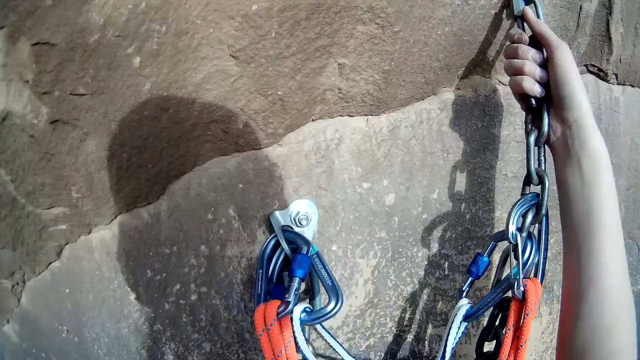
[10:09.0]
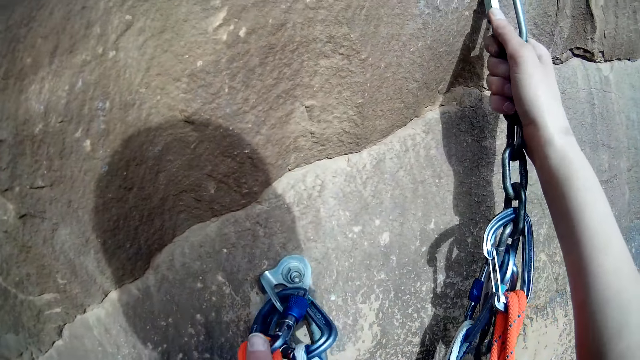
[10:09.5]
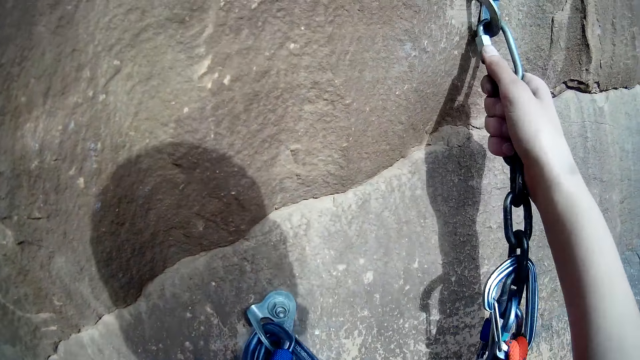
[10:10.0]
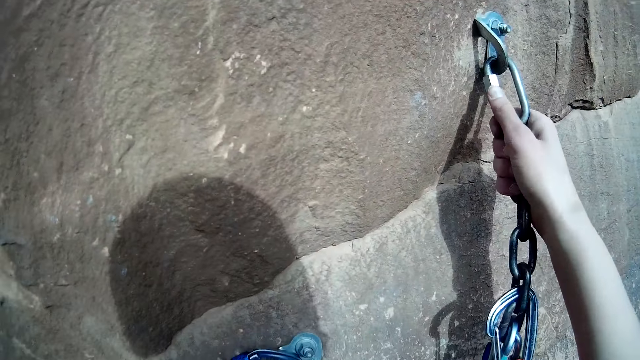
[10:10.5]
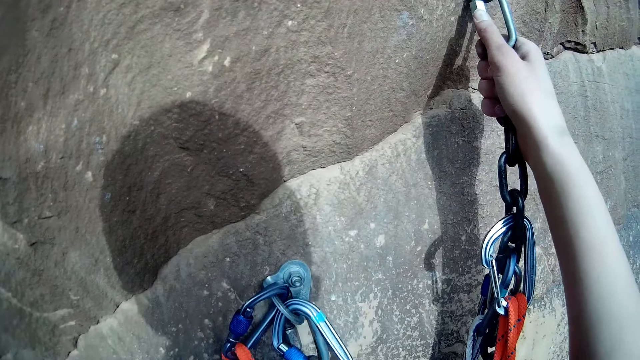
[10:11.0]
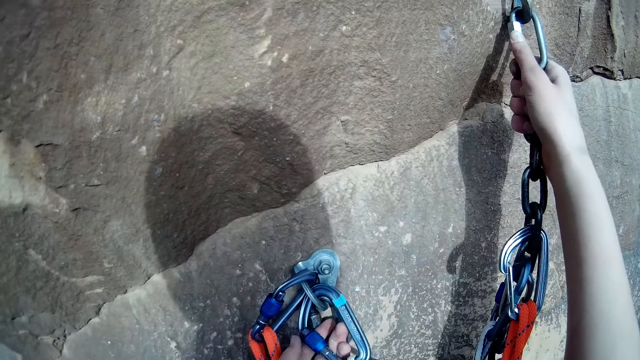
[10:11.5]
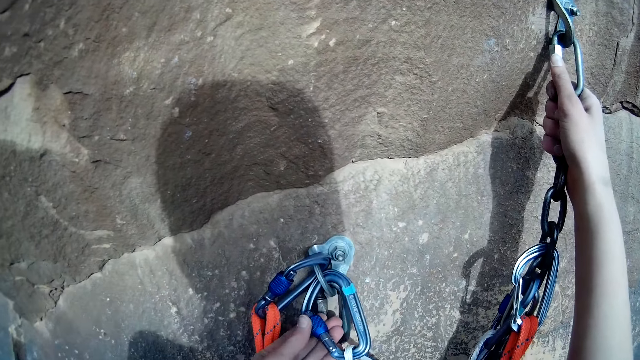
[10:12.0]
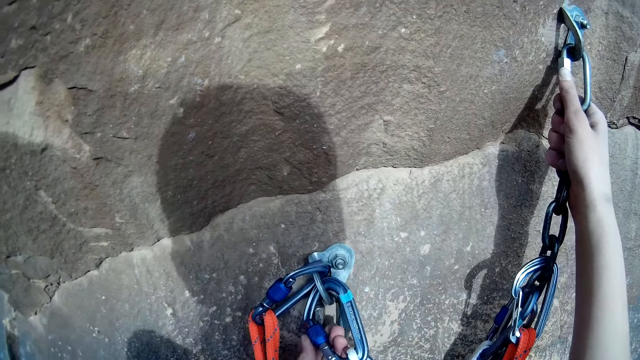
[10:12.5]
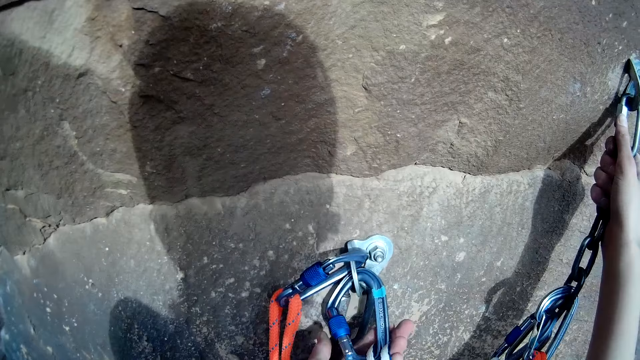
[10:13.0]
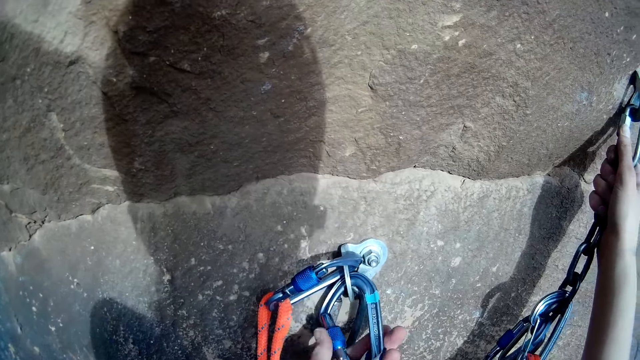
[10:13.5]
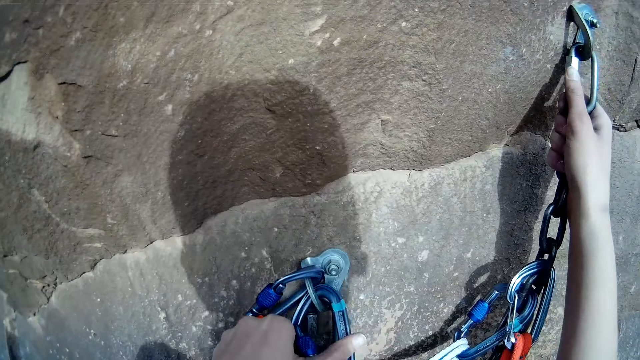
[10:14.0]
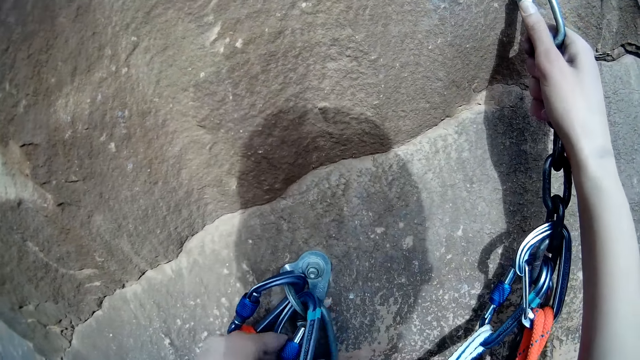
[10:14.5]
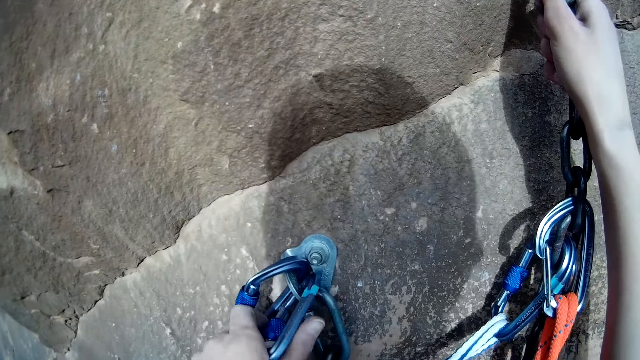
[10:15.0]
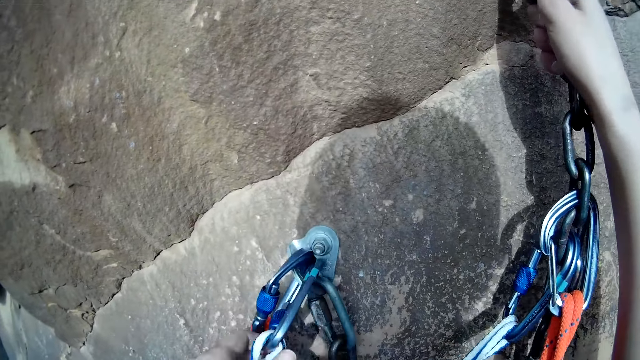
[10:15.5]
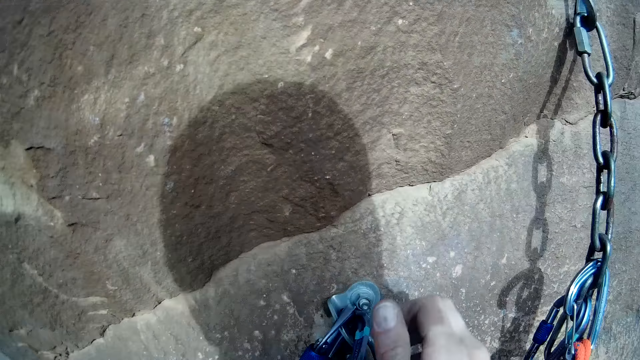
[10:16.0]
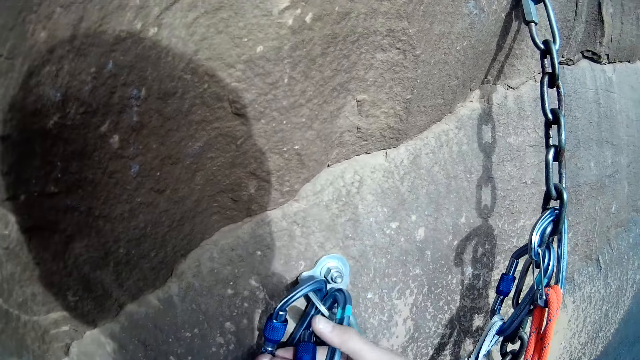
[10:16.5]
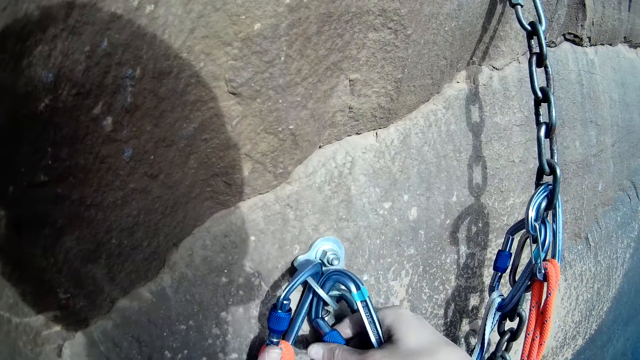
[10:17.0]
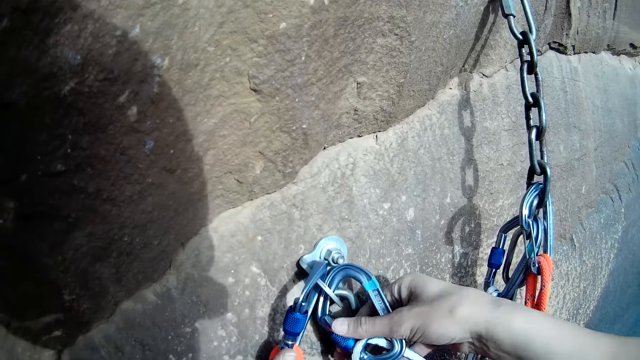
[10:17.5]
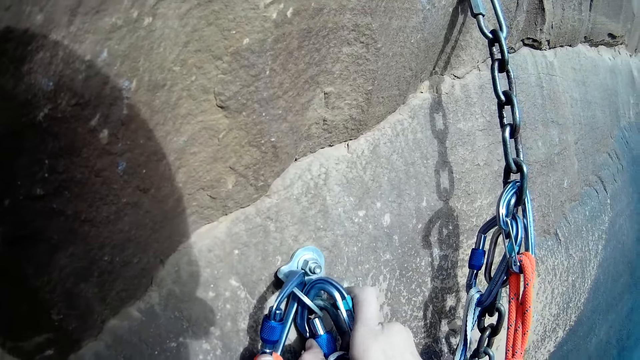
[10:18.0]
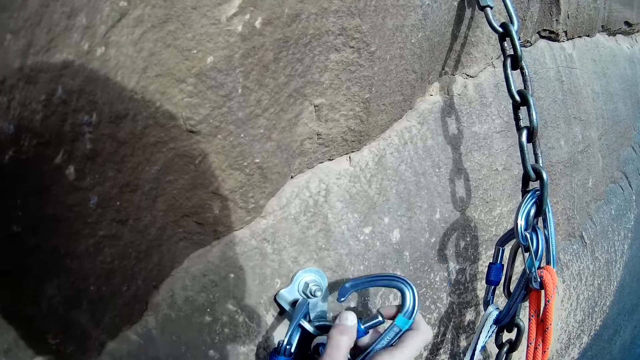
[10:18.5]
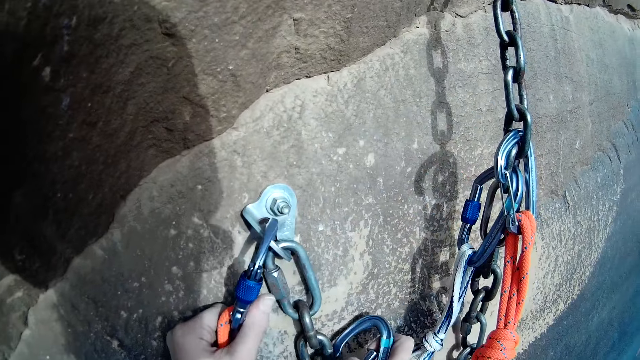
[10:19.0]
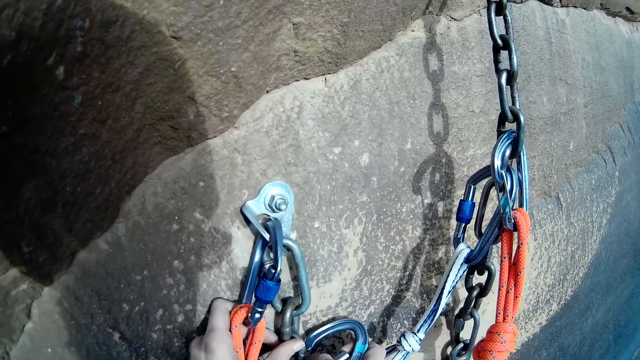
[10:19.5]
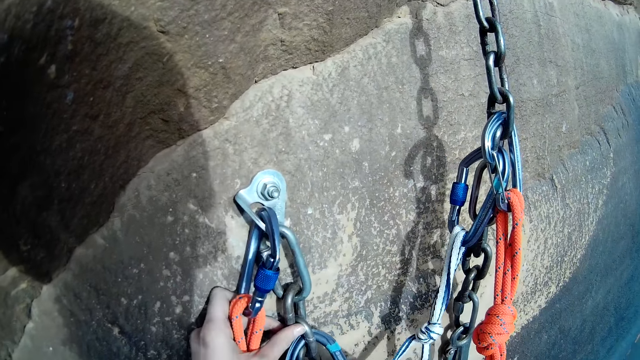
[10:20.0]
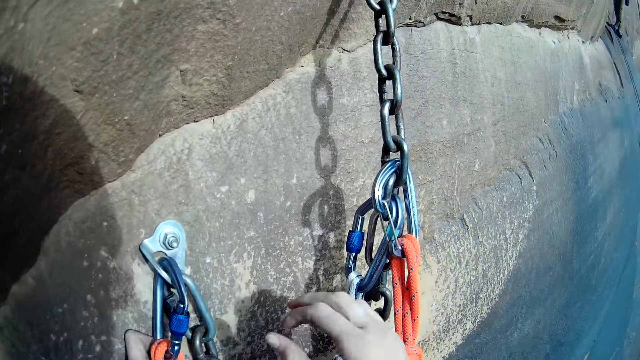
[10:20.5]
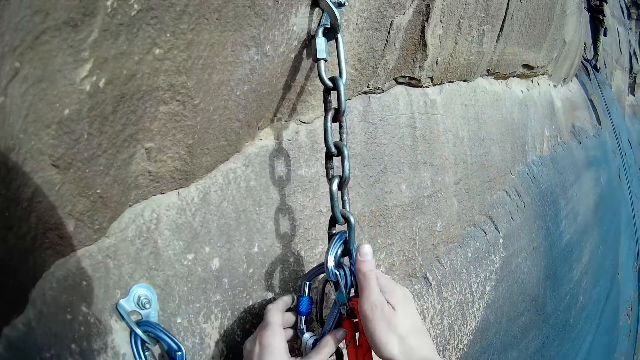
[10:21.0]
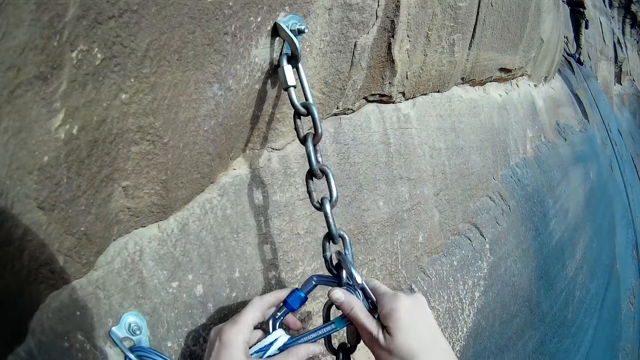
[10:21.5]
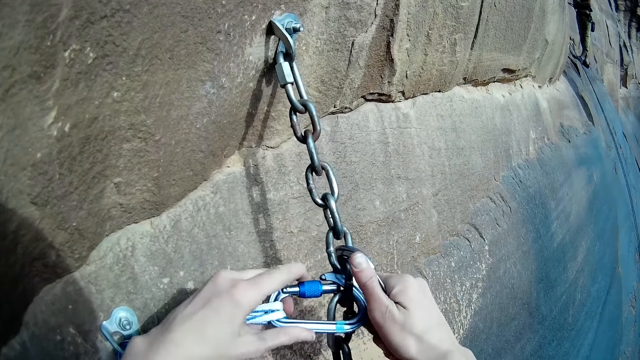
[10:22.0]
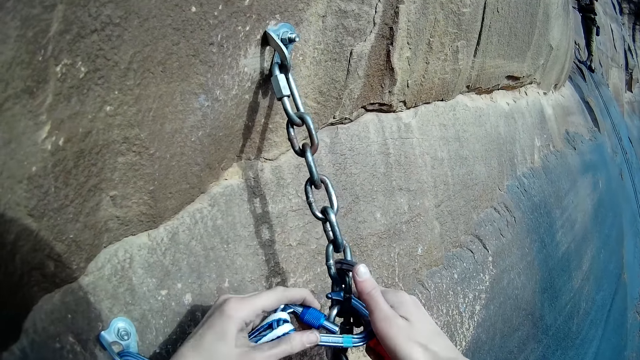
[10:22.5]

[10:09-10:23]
A man unties the chain. The man moves the hand. The man lifts the chain. The man puts the chain on the other chain. The man touches the chain. The man opens the chain.

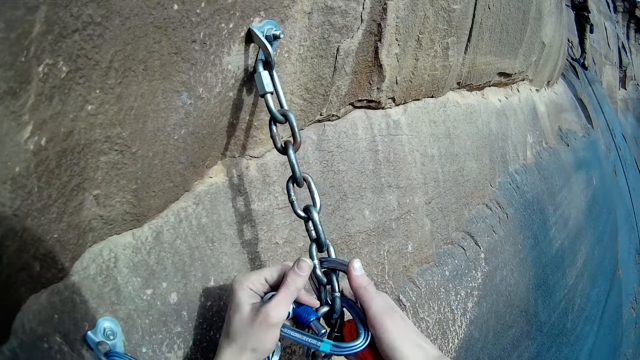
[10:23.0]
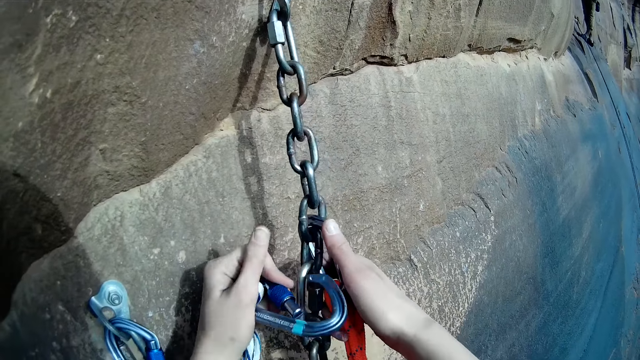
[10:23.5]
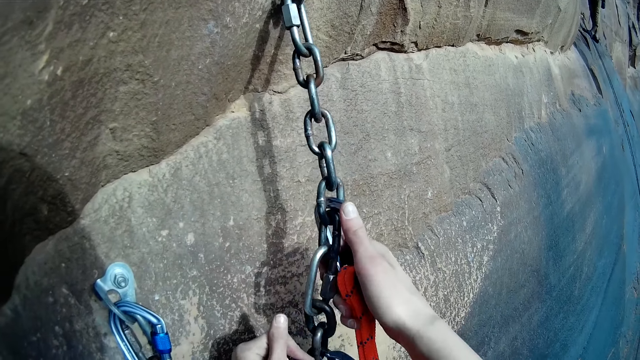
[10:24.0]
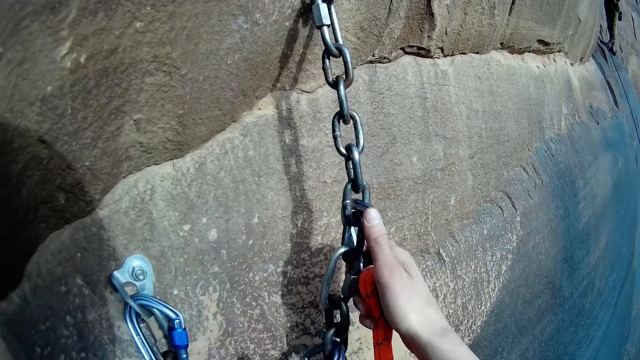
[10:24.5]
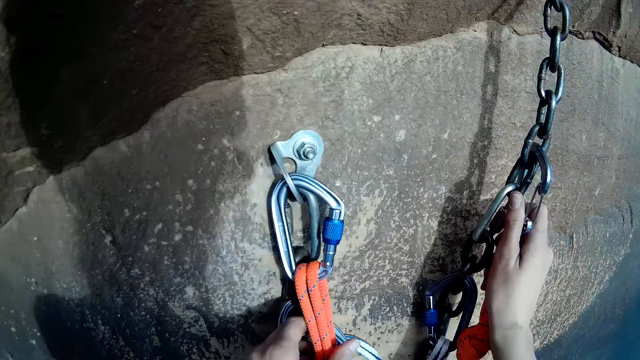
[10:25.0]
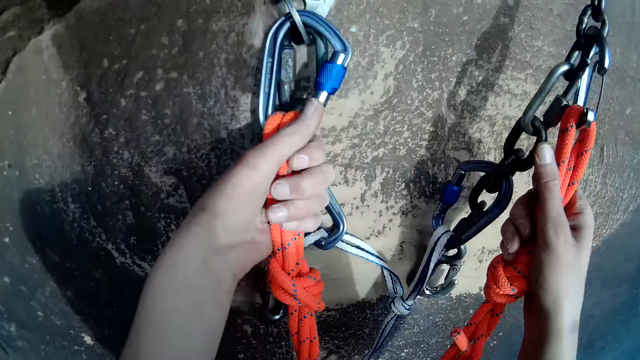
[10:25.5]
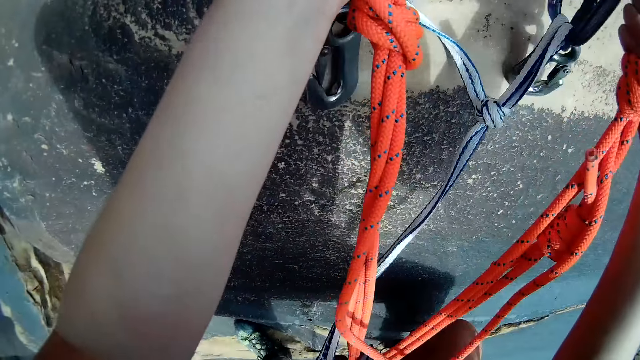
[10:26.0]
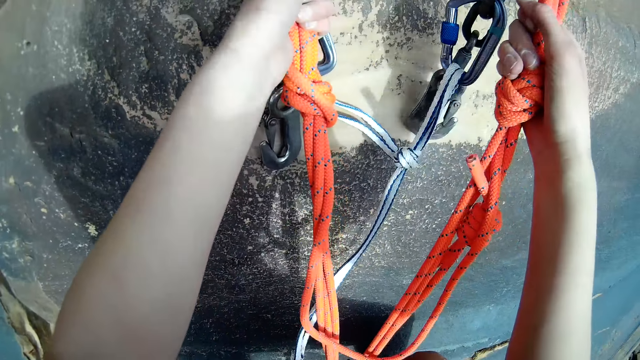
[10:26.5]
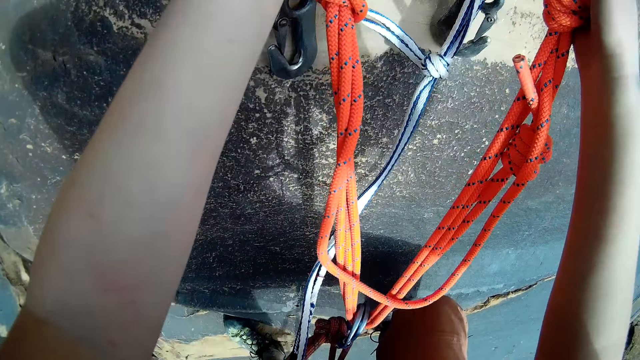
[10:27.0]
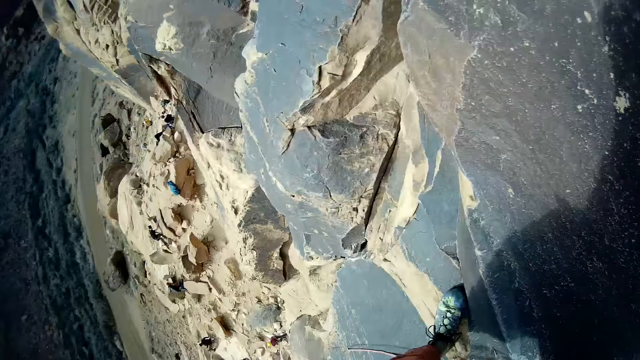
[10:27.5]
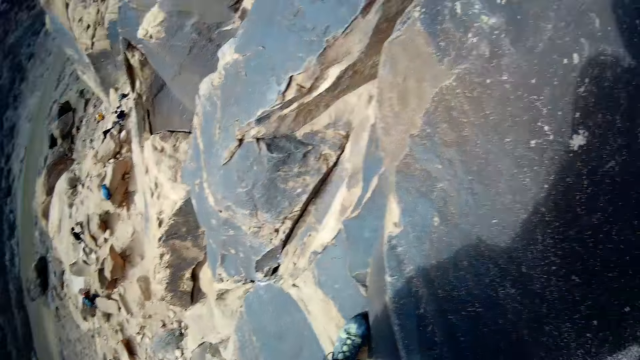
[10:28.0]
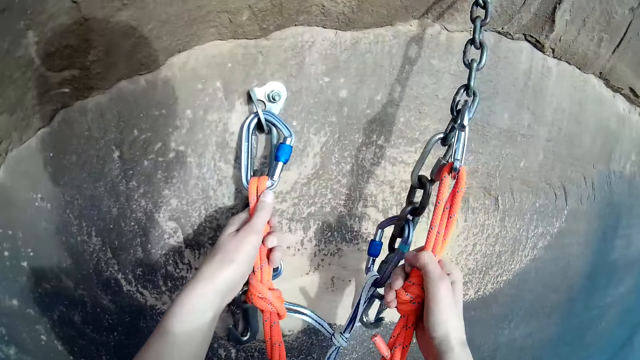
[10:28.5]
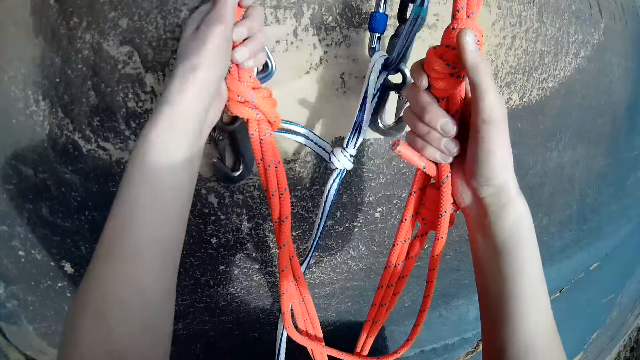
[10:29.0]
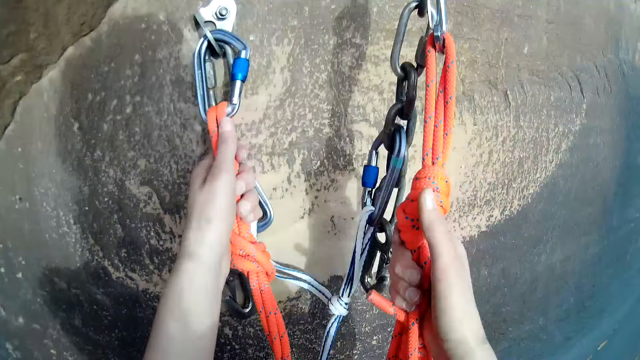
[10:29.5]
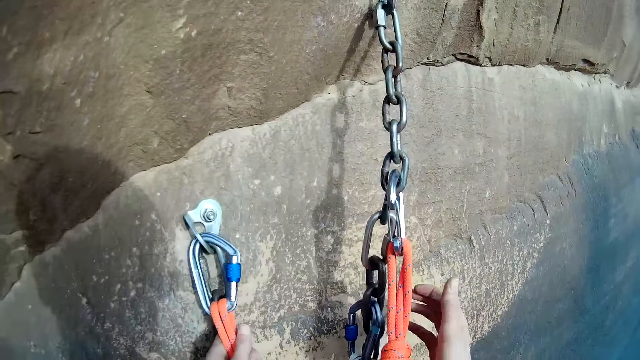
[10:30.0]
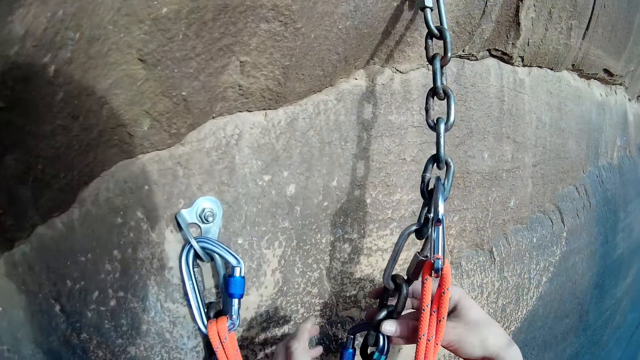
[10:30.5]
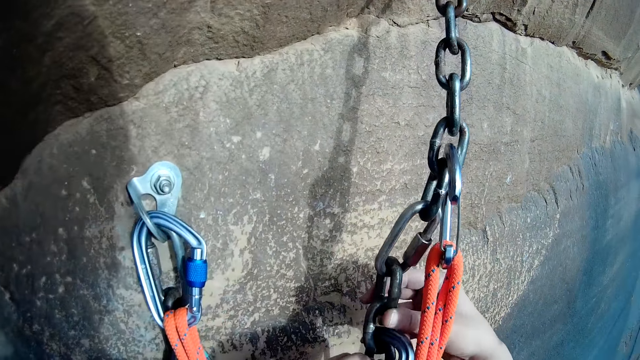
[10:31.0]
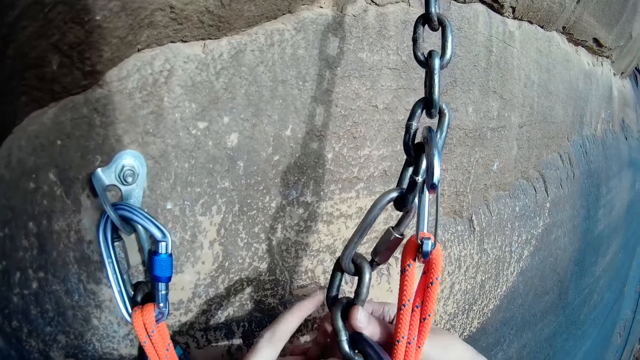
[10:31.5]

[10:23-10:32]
A man ties the chain on the chain. The man touches the rope. The man looks around. The man removes the chain from the chain.
